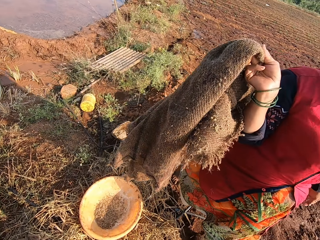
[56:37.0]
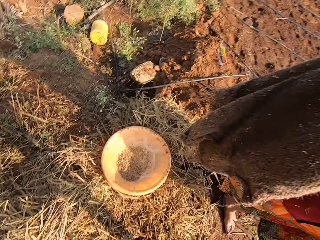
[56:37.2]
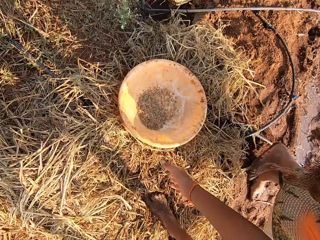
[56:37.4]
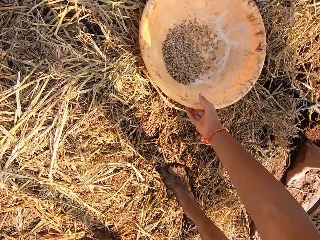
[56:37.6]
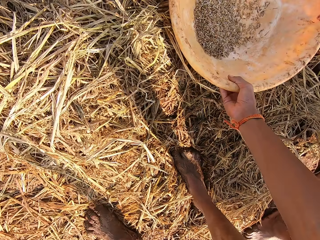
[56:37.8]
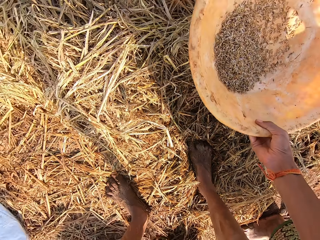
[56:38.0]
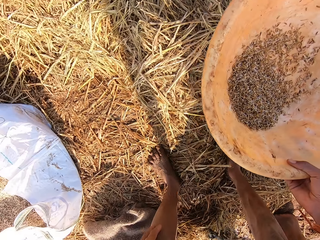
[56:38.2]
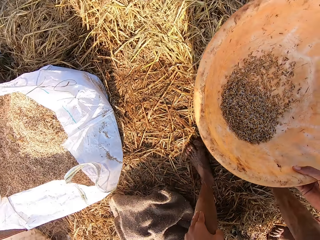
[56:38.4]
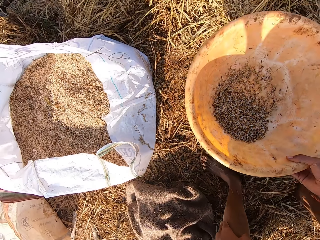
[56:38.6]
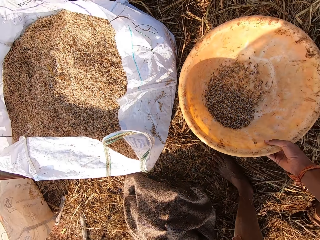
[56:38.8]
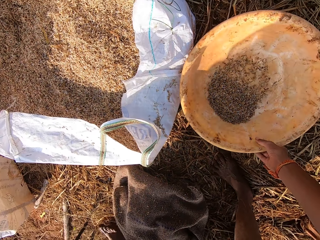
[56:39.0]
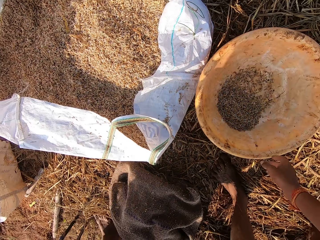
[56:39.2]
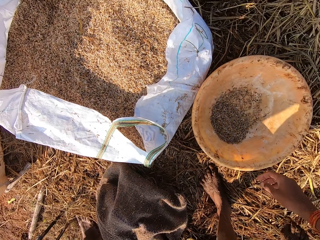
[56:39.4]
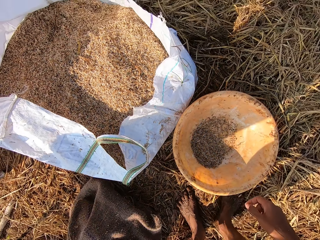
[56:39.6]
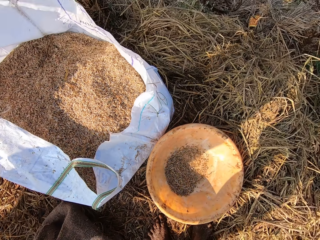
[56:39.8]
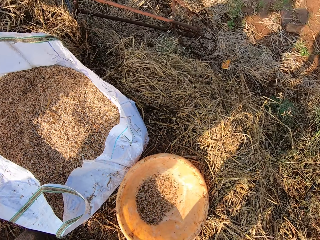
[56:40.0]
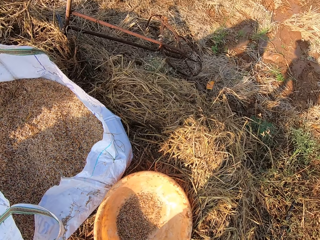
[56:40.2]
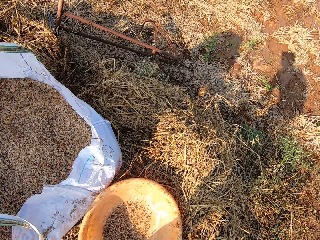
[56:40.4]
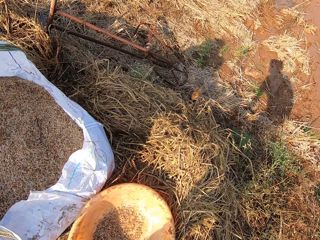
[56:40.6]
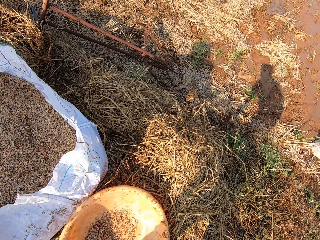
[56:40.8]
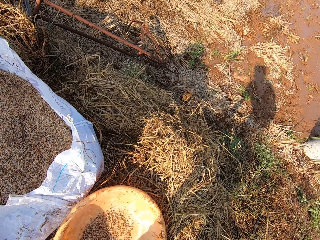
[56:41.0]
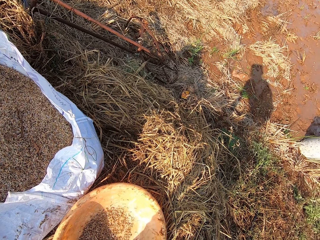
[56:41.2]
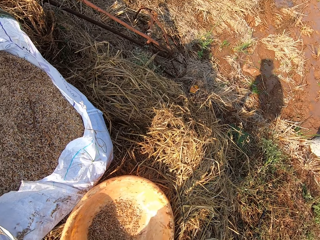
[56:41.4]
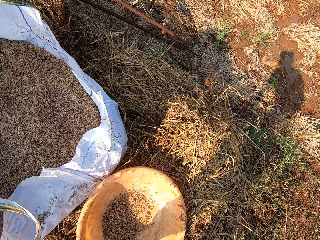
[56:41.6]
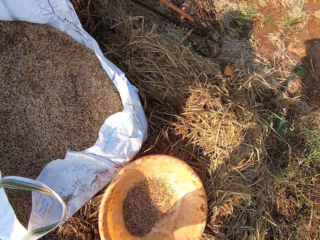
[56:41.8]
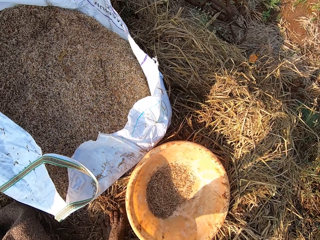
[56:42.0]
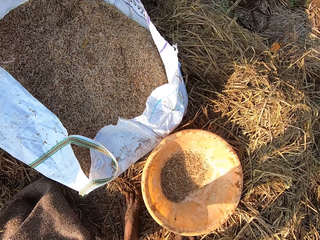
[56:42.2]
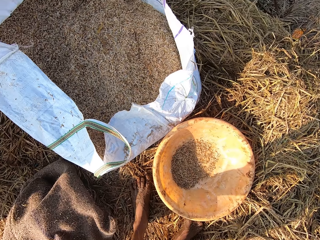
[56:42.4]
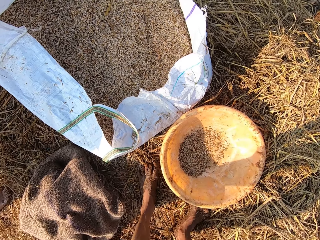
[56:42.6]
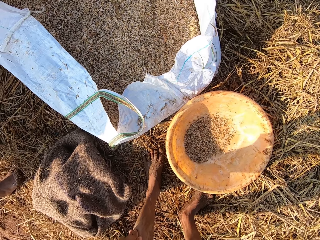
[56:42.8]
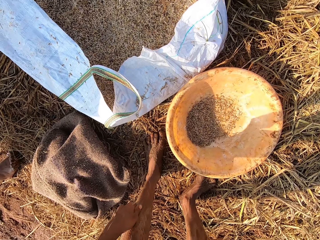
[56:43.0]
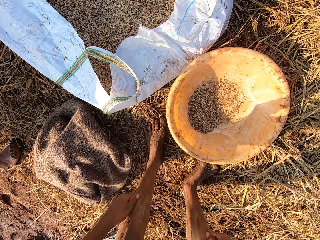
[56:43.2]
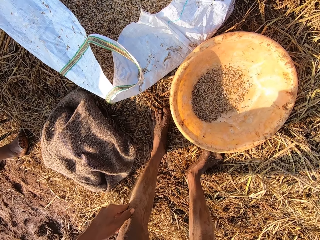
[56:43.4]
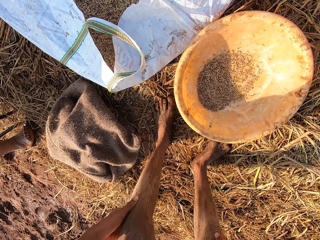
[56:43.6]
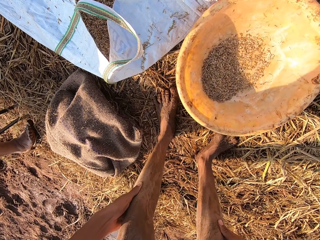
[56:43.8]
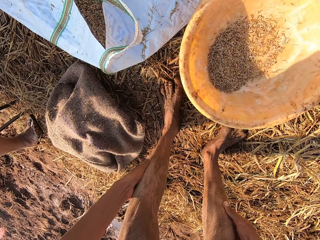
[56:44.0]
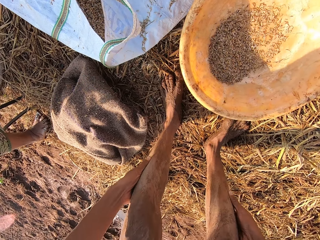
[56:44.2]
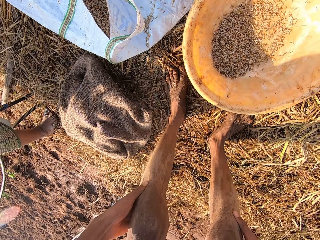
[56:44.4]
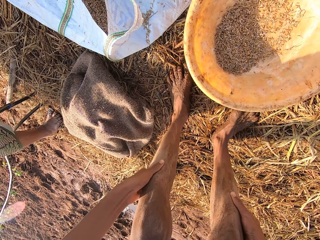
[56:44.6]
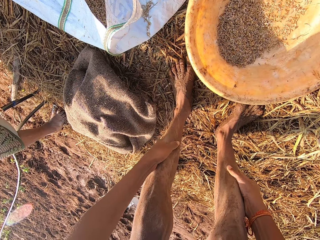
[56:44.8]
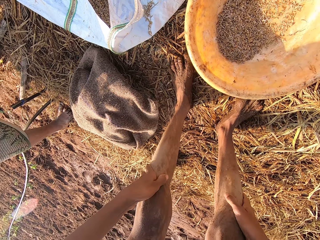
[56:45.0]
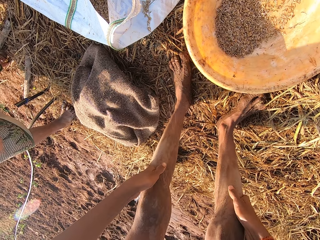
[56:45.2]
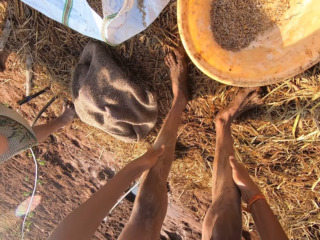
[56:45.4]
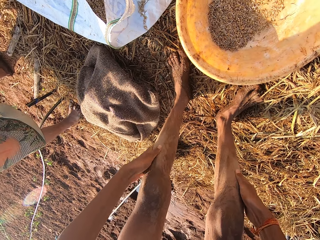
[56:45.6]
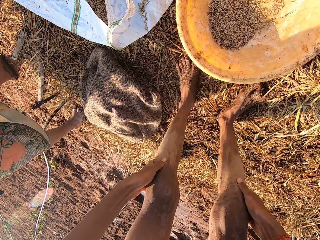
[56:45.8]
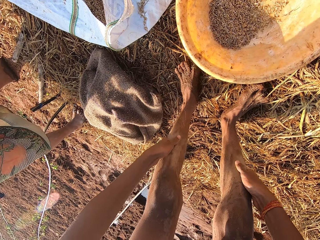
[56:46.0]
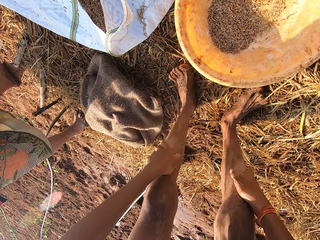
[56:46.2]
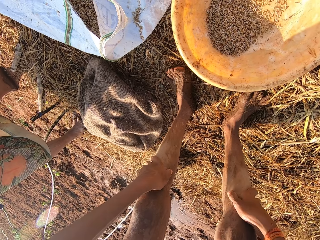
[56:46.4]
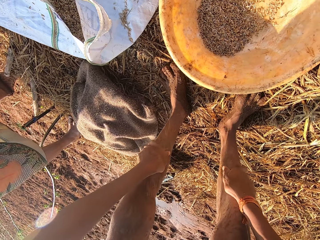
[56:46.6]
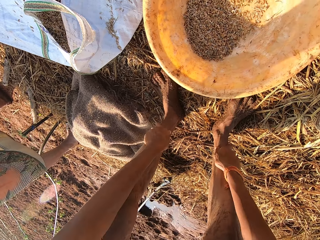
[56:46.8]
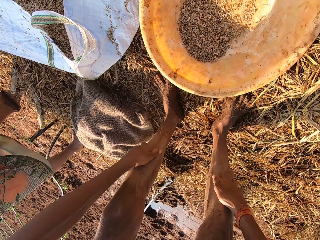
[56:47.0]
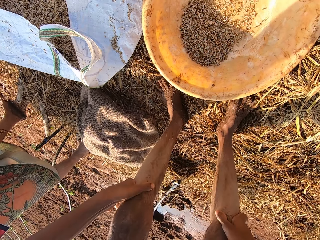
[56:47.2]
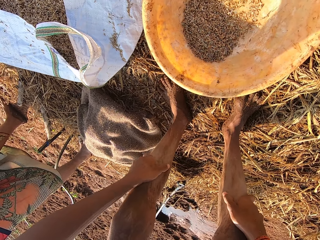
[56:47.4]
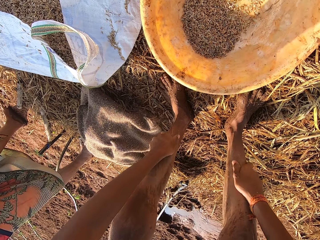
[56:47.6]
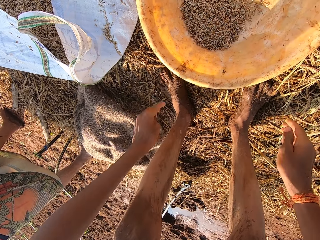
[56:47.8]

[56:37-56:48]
The woman holds the sack with her right hand. The camera wearer walks around the field. He picks the bowl from the floor with his right hand. He drops the bowl on the floor with his right hand. He looks around the field. He interacts with the woman. He rubs his legs using his hands. He talks to the woman.

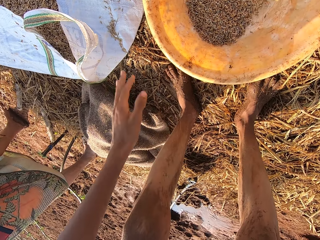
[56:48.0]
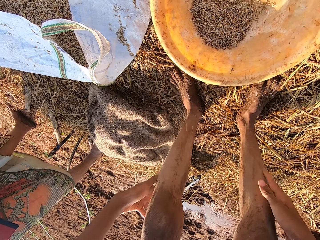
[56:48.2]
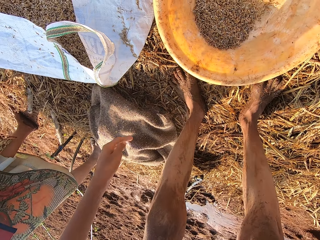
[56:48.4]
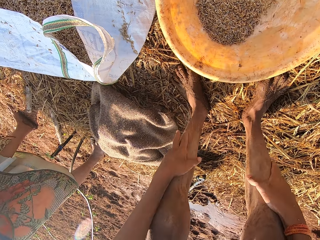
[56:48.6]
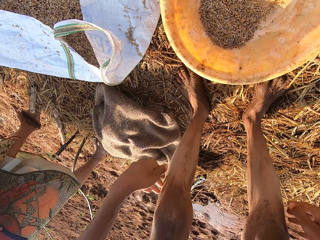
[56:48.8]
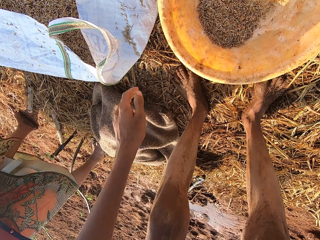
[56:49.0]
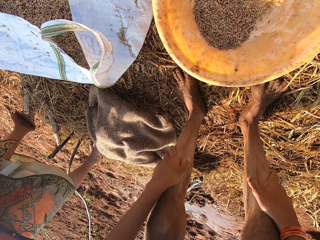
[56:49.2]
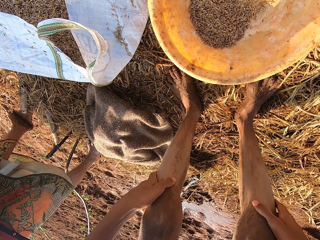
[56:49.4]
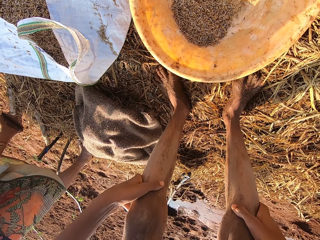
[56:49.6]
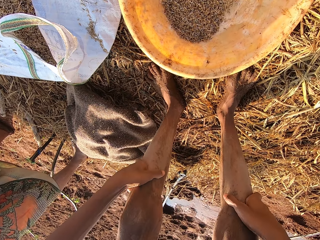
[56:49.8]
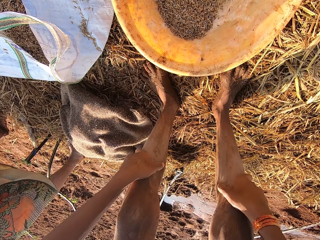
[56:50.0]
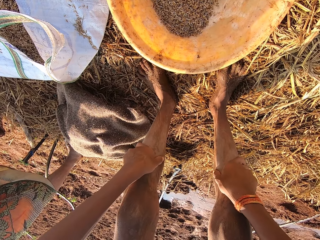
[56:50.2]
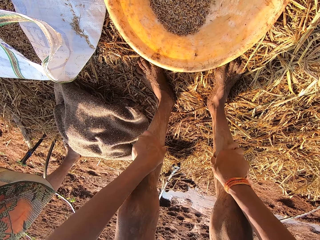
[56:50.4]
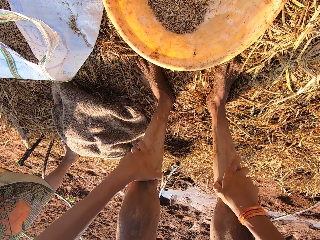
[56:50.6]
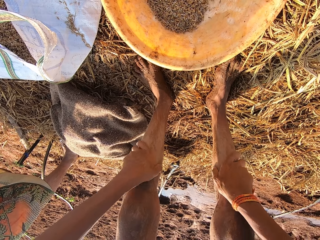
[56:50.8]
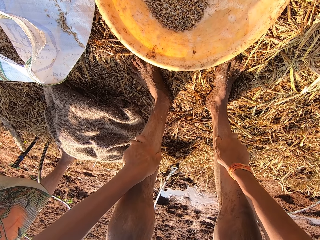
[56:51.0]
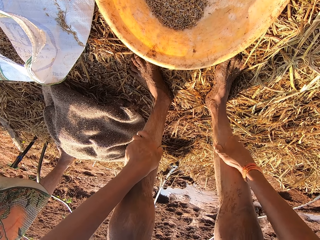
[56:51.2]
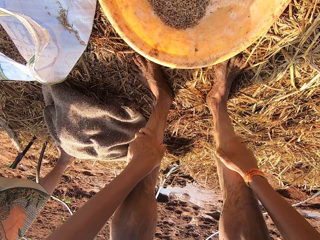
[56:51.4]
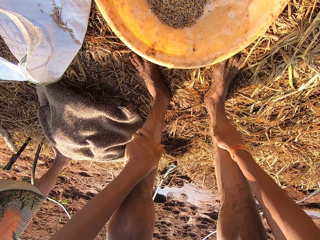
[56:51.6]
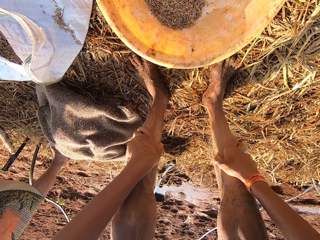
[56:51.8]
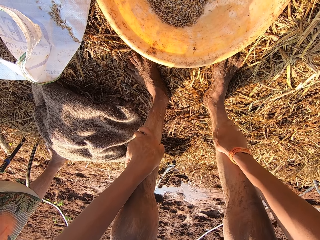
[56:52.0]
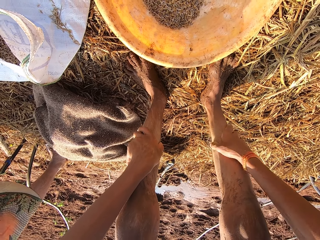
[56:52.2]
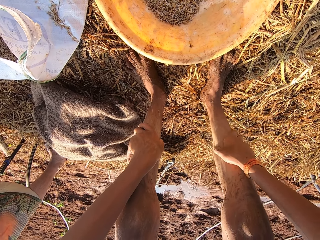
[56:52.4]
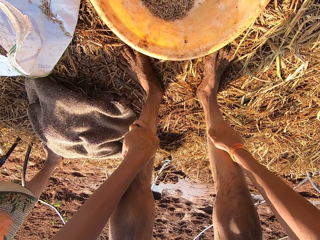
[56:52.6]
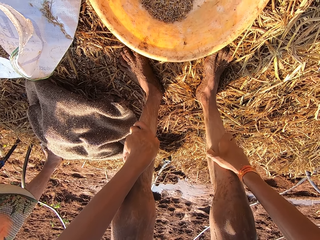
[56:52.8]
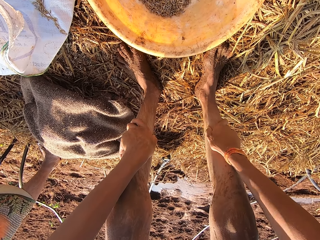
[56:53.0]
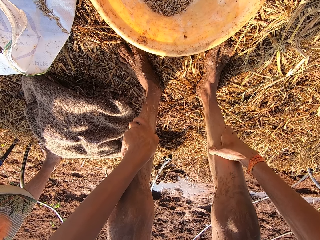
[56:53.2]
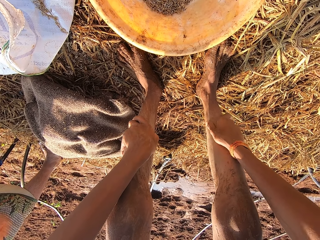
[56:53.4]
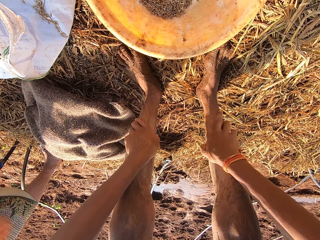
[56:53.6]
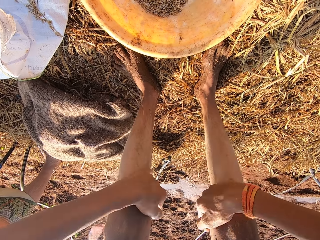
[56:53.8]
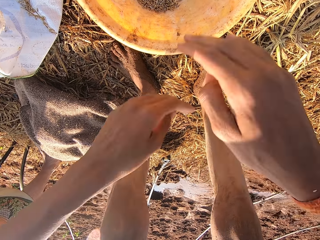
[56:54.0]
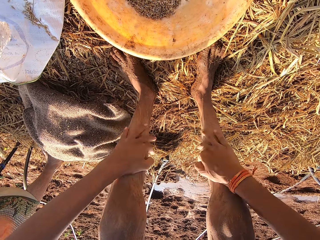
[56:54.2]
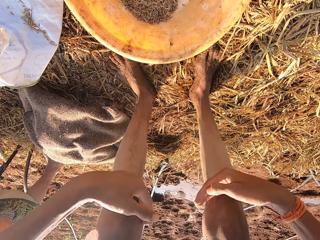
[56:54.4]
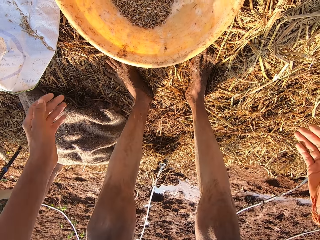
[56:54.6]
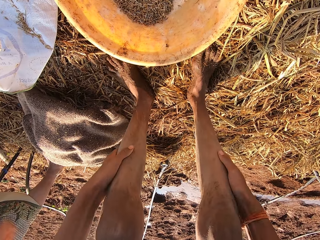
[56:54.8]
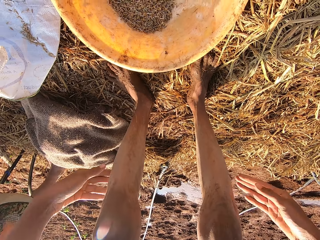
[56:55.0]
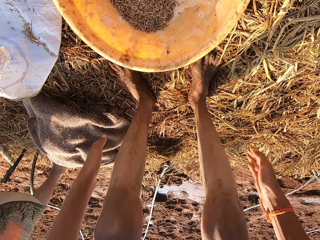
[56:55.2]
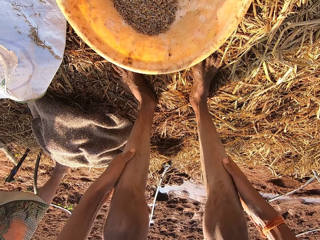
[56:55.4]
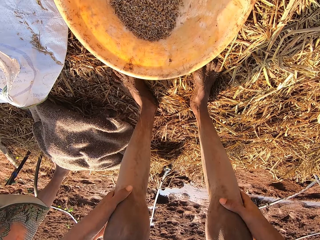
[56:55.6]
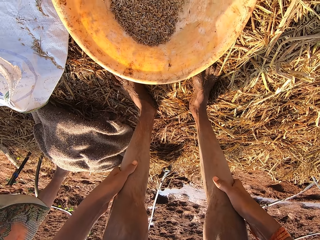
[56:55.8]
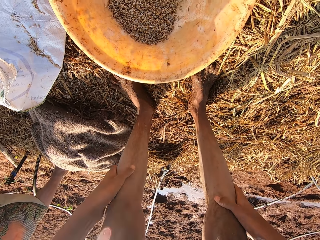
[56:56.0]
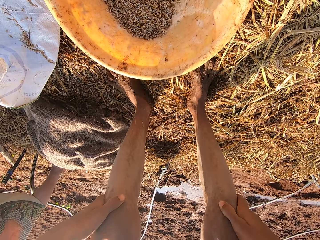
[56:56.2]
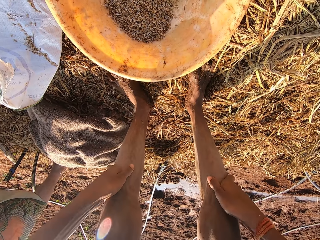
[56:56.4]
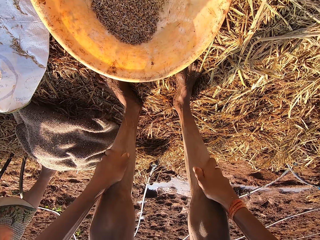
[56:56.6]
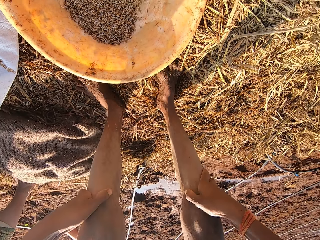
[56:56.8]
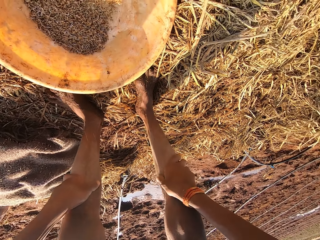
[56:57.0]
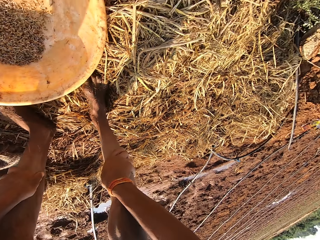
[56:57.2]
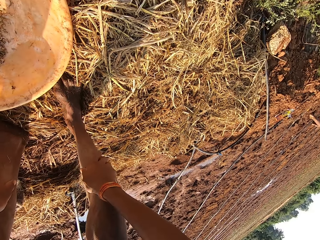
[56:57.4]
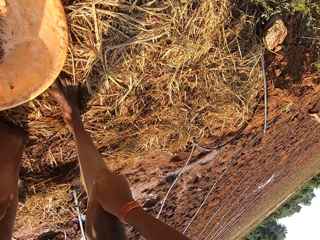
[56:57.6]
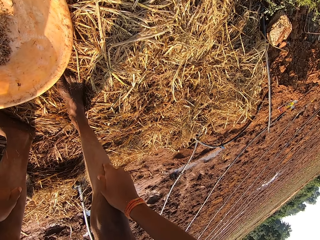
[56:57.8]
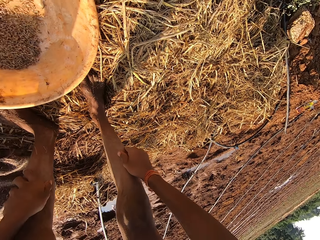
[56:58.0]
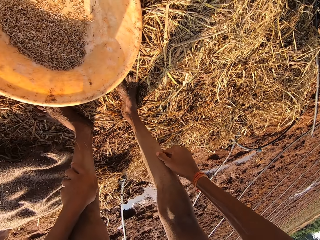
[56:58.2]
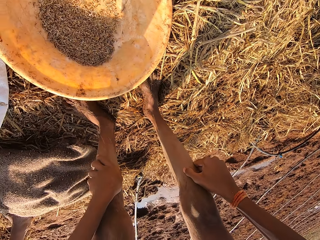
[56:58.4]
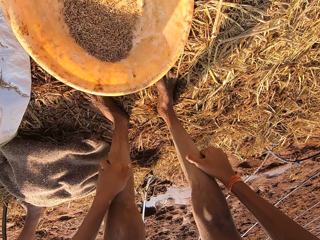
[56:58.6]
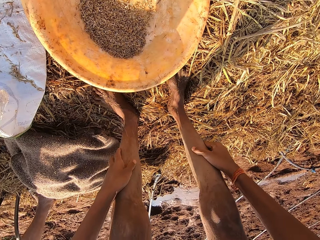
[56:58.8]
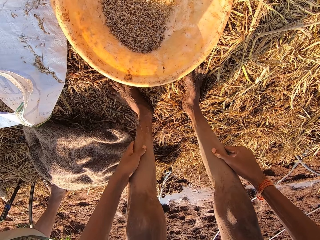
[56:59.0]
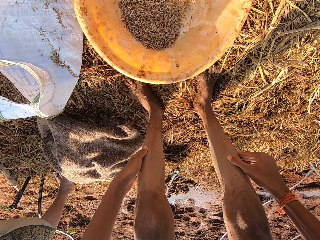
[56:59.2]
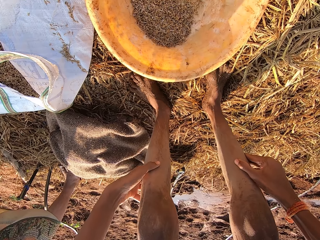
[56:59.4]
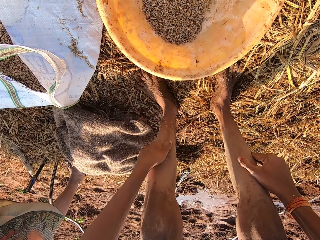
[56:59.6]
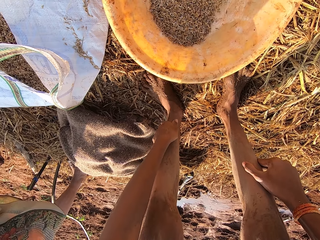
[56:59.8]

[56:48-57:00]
The camera wearer moves a hand. He taps his legs using his hands. He talks to the woman. He rubs his leg using his hand. He taps his legs using his hands. He rubs his legs using his hands.
